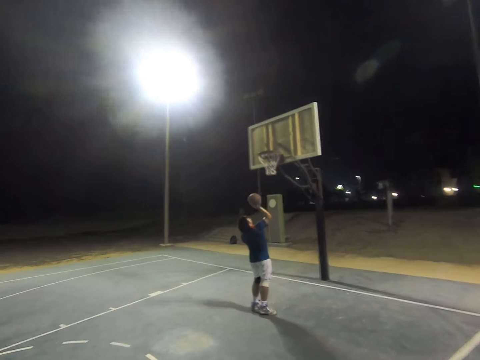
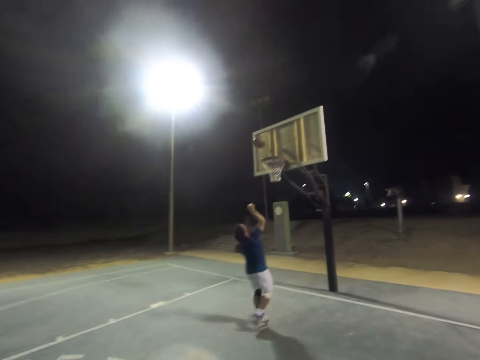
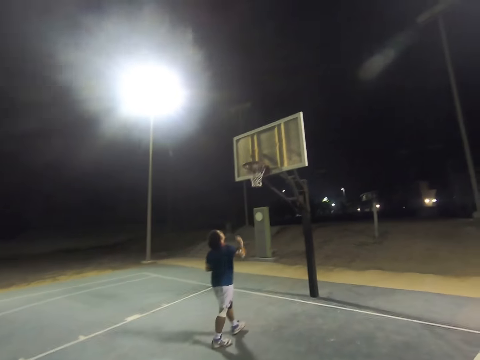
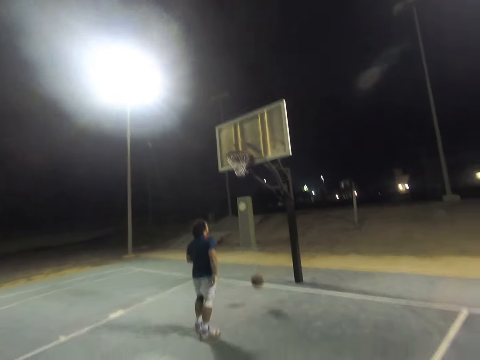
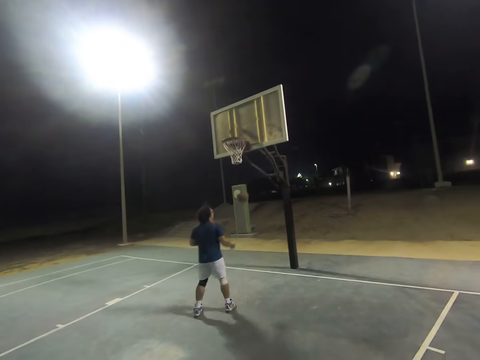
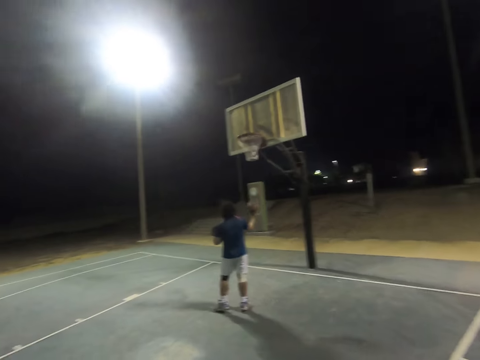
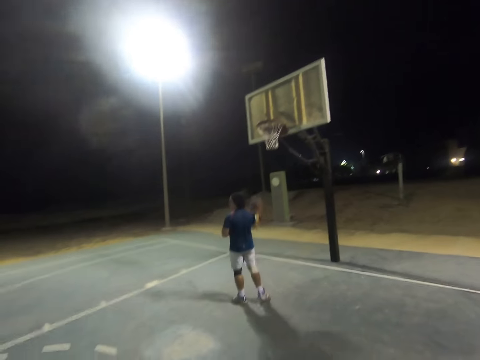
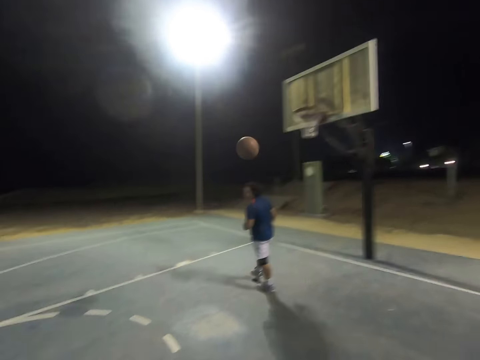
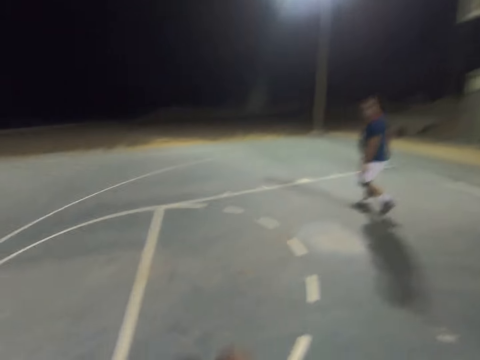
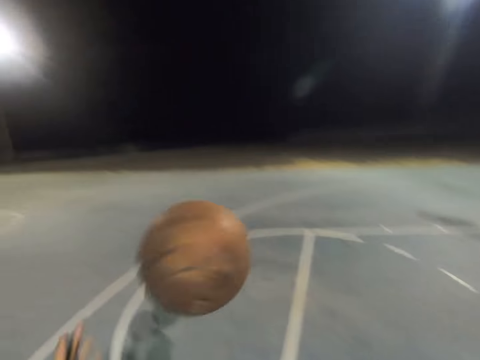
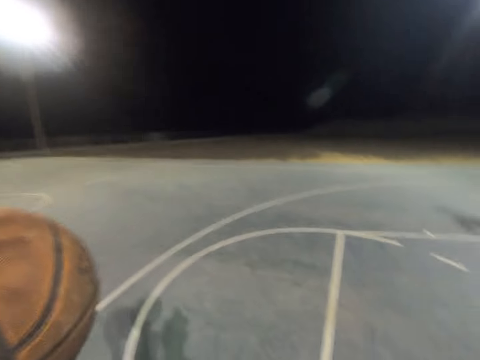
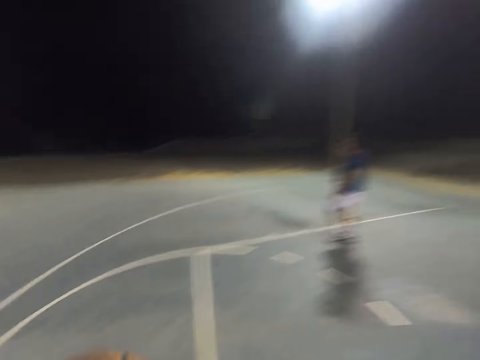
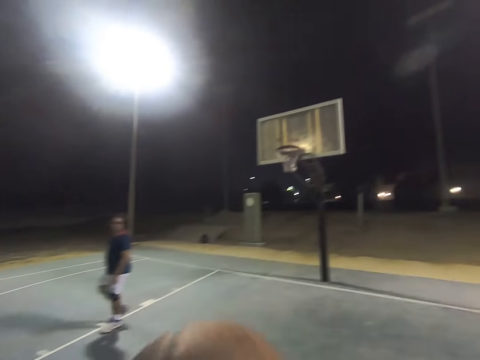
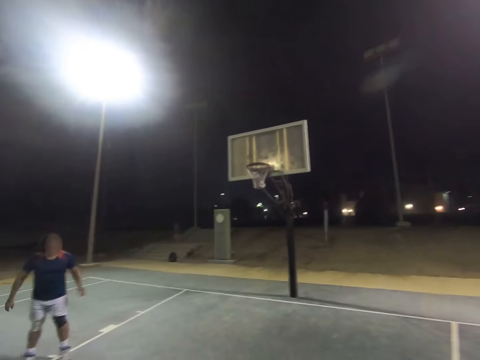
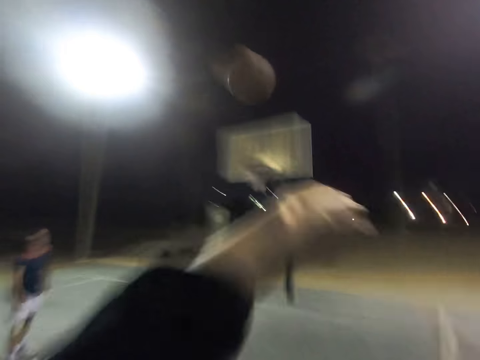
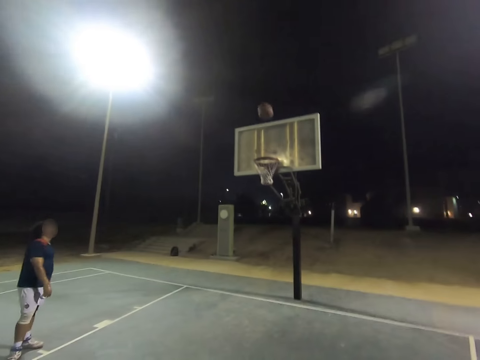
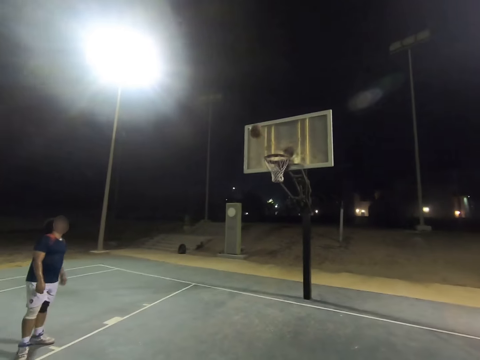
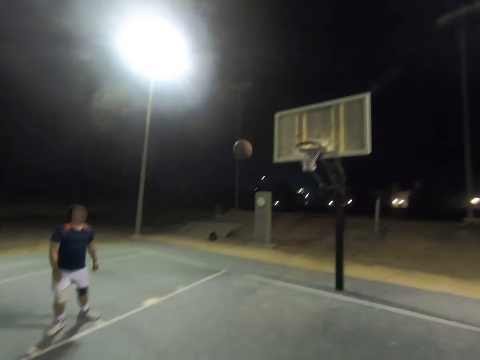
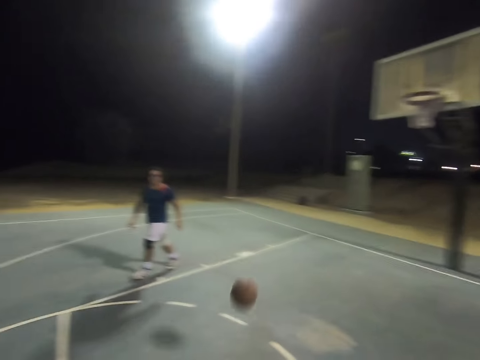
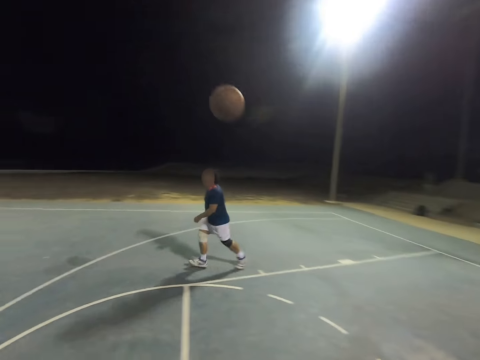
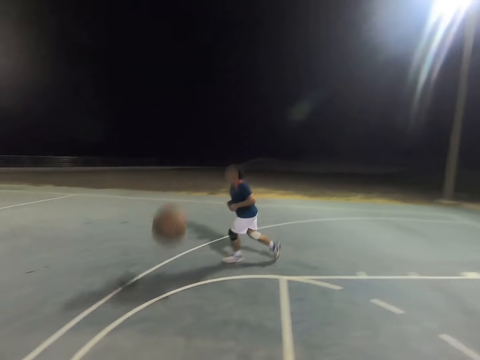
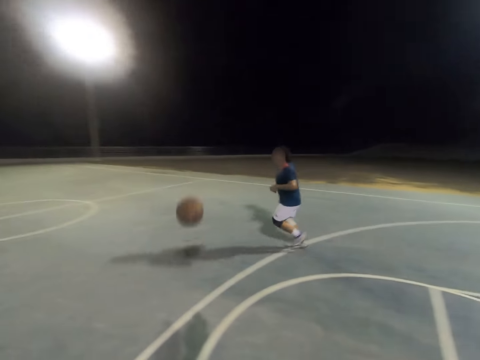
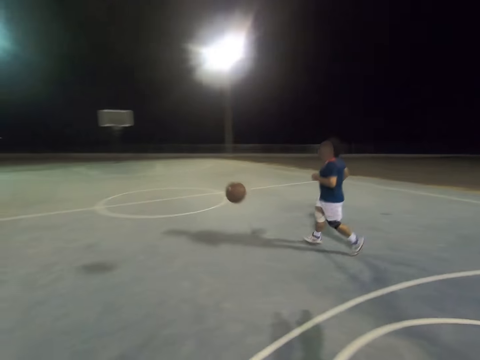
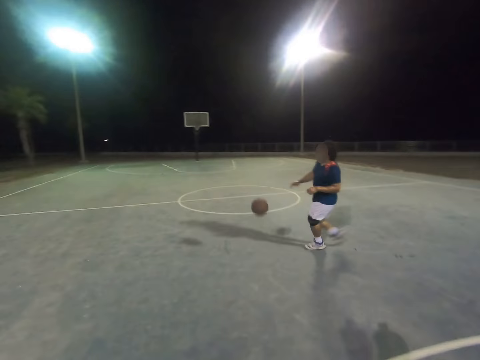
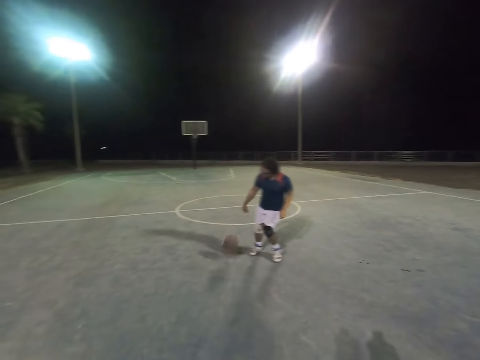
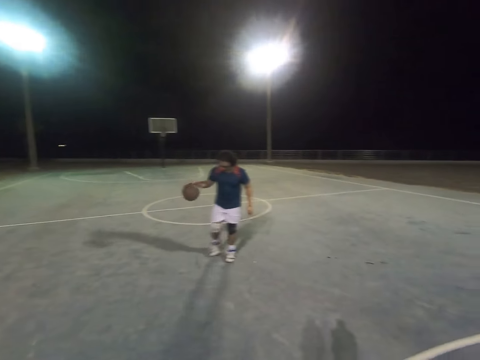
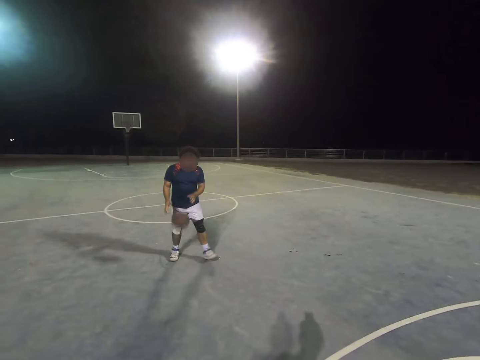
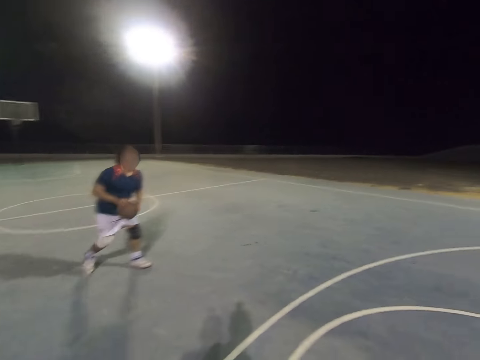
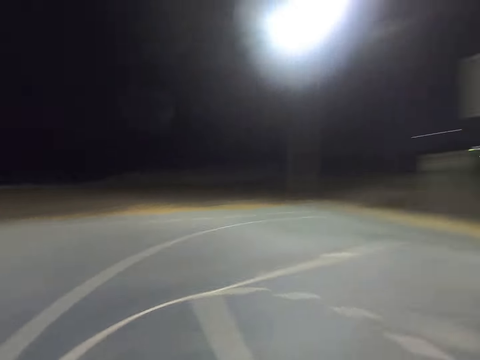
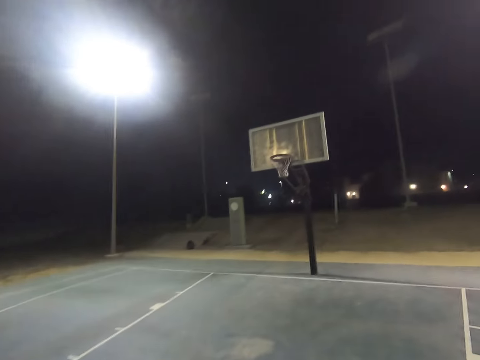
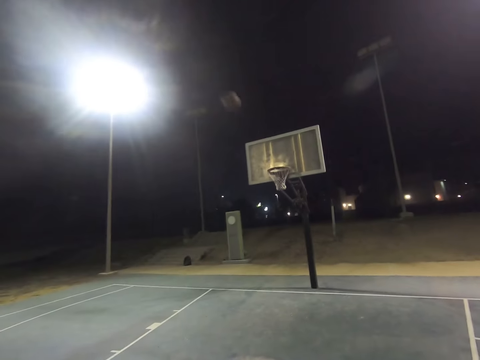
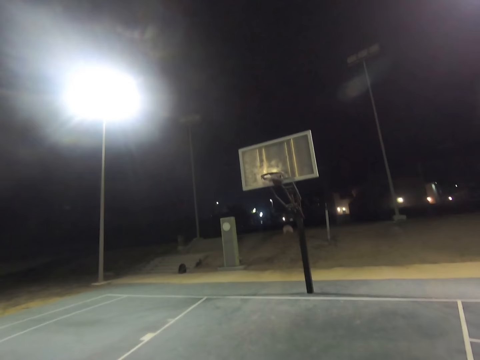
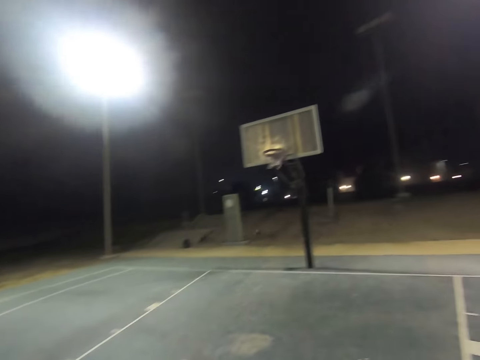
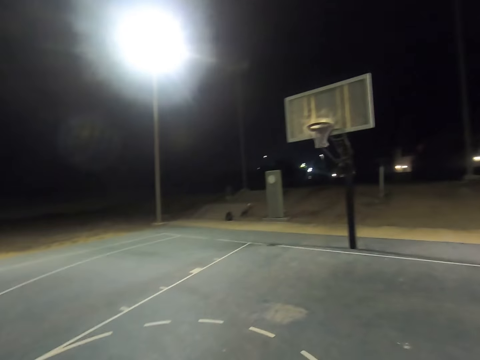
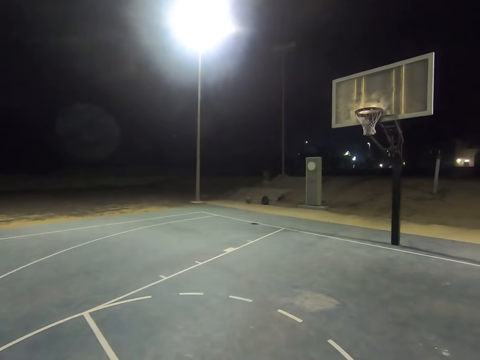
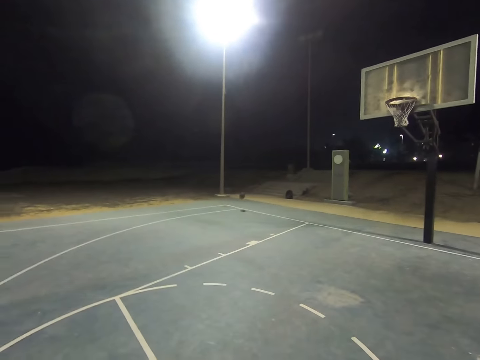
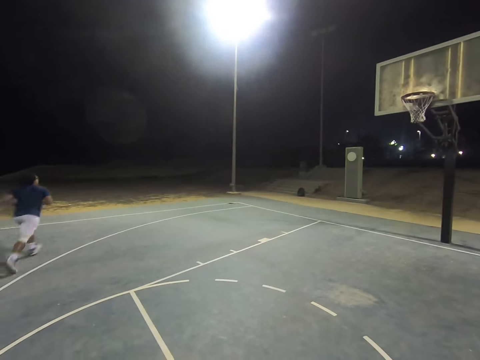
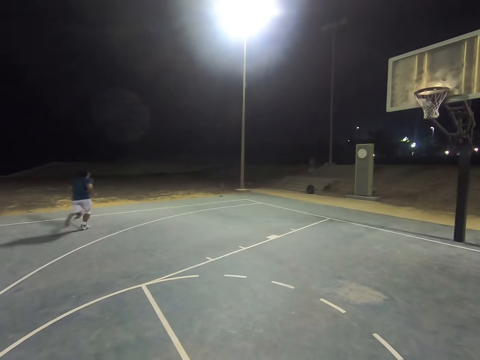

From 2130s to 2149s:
The camera wearer throws the ball to the hoop. A person throws the ball in the hoop, throws the ball to the camera wearer, and catches the ball. The camera wearer throws the ball to the hoop. The person catches the ball. The camera wearer throws the ball to the hoop.

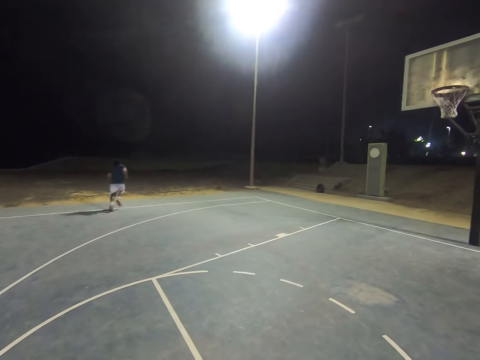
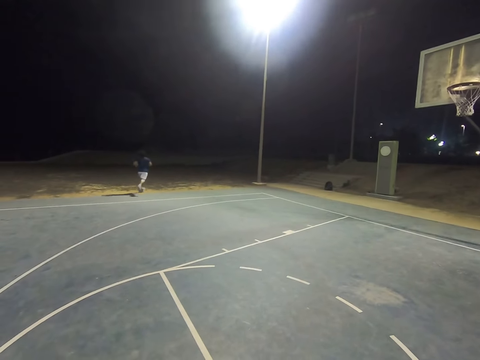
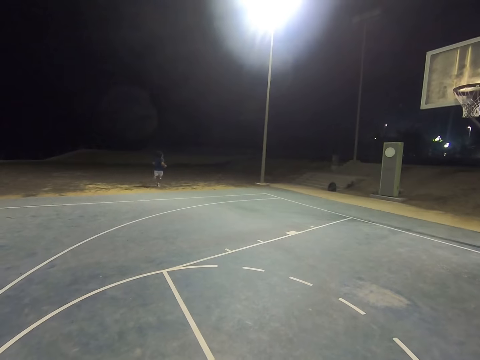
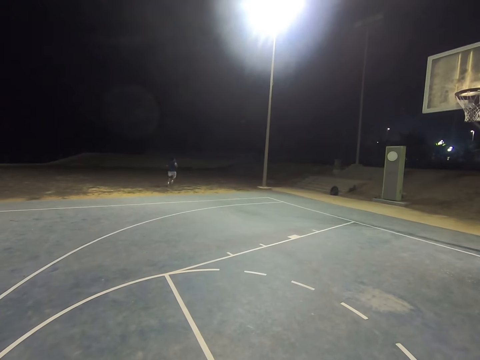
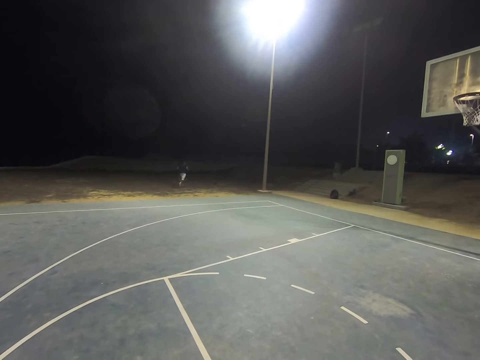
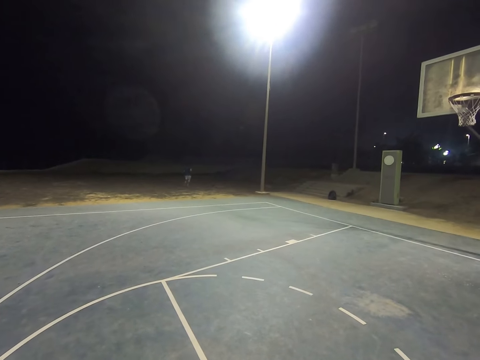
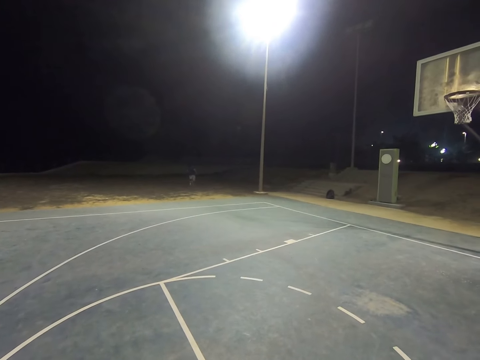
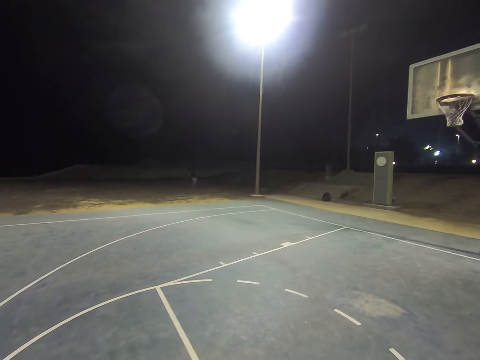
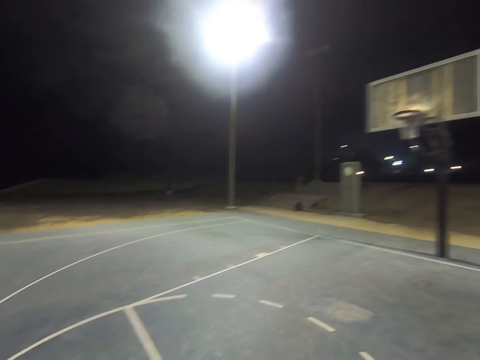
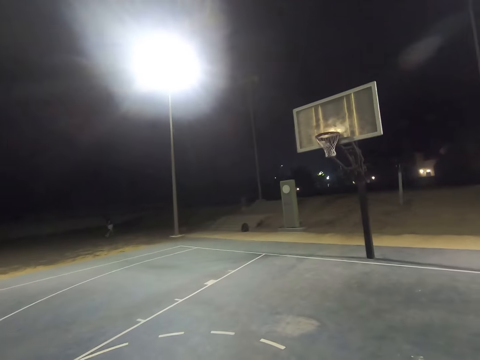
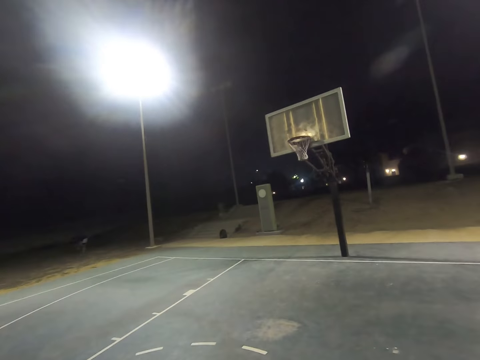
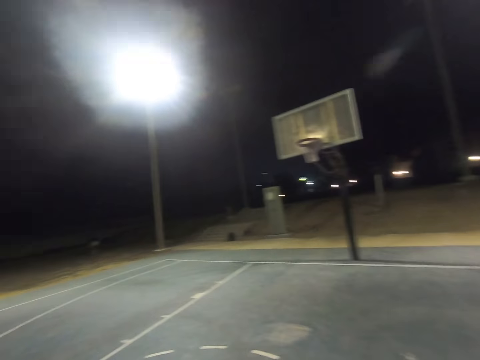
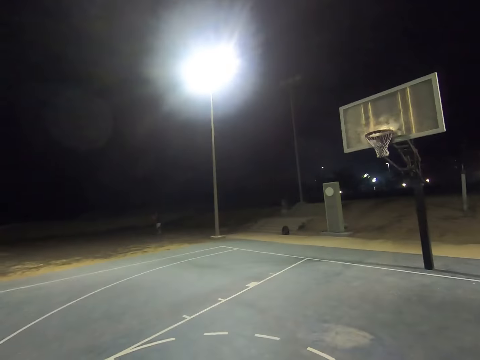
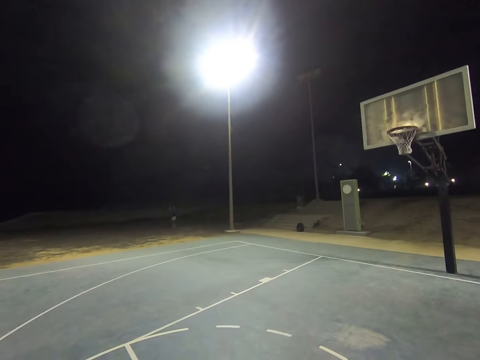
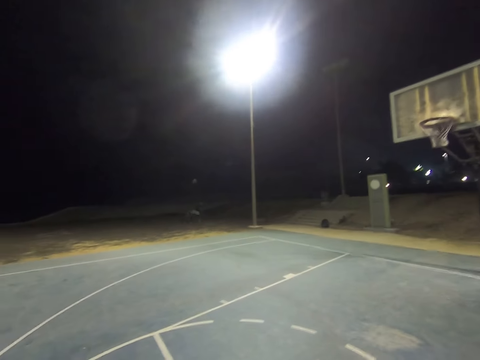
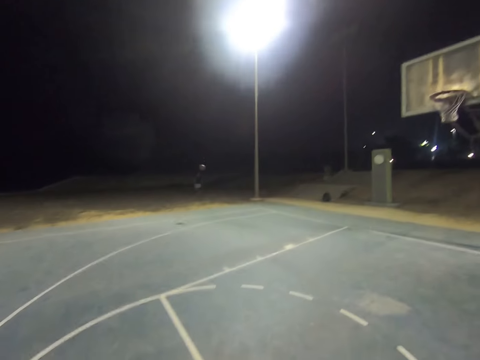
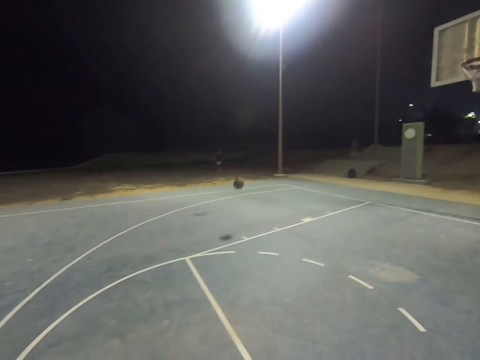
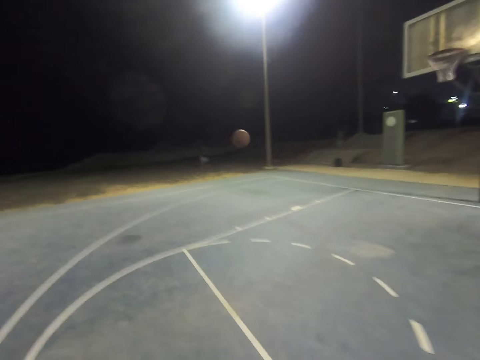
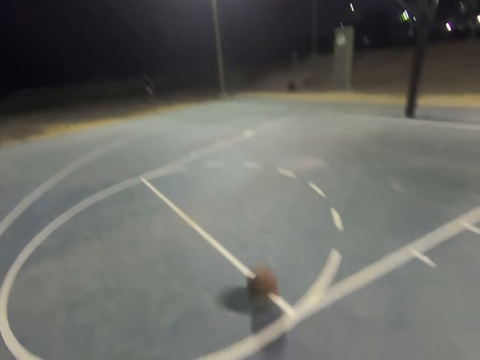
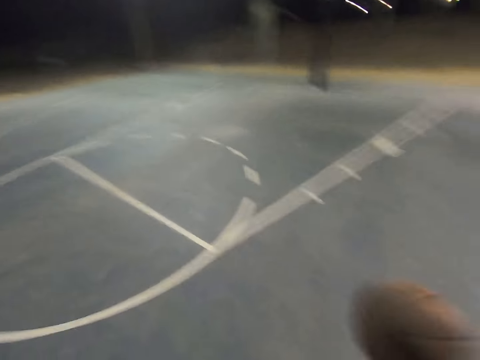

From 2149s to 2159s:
A person takes the ball and throws the ball to the camera wearer.
